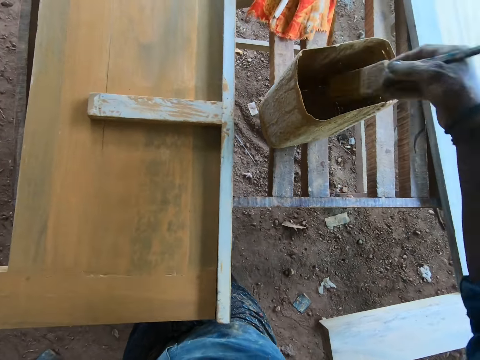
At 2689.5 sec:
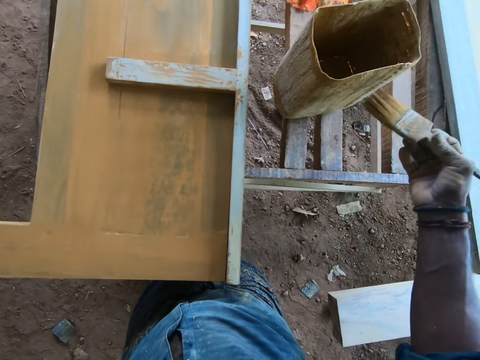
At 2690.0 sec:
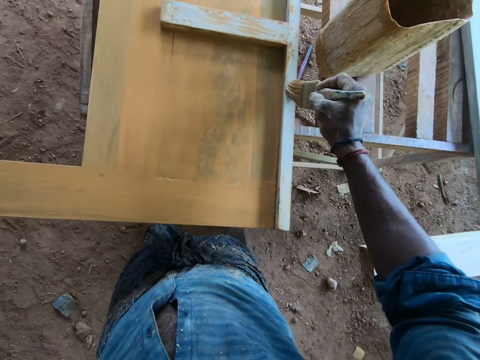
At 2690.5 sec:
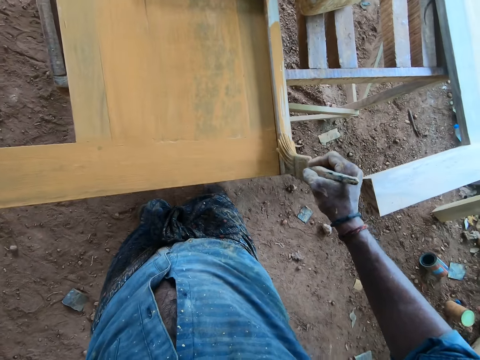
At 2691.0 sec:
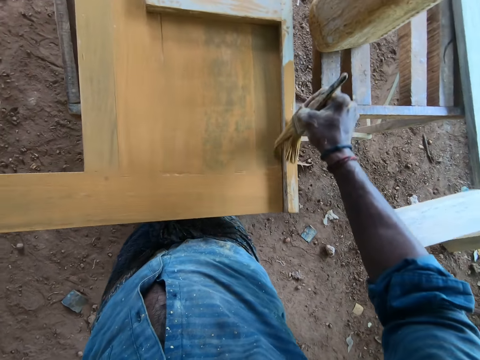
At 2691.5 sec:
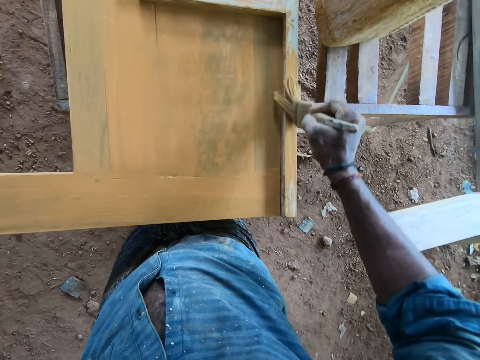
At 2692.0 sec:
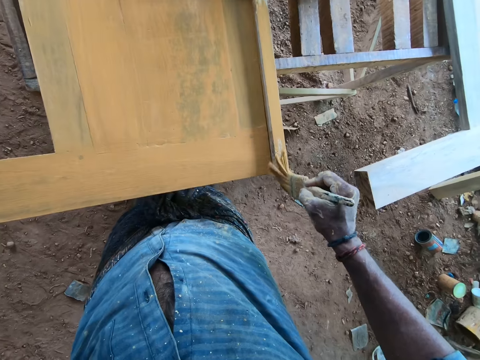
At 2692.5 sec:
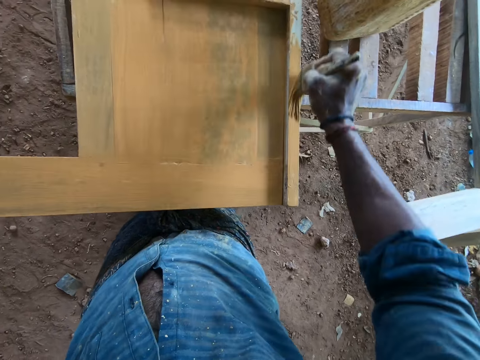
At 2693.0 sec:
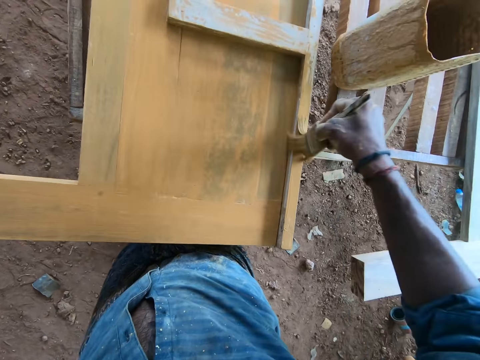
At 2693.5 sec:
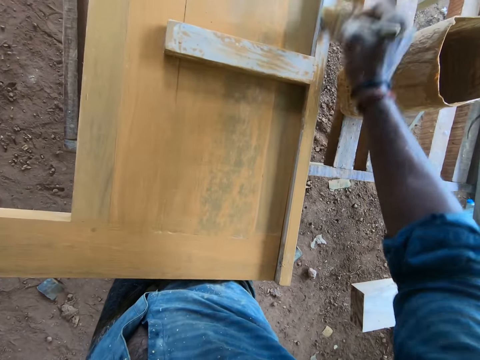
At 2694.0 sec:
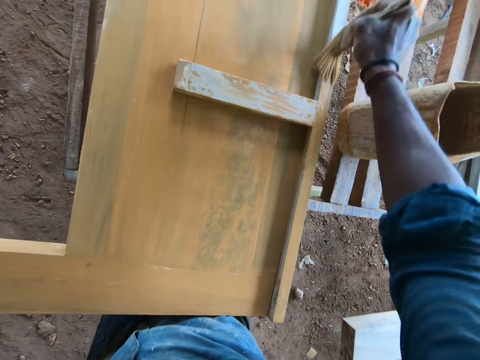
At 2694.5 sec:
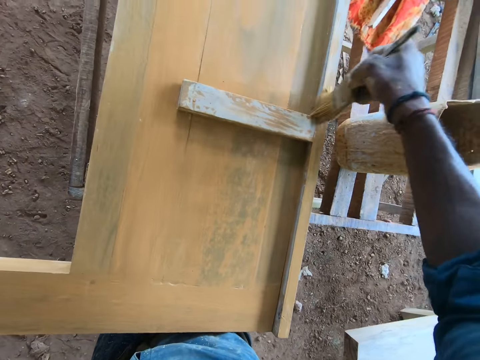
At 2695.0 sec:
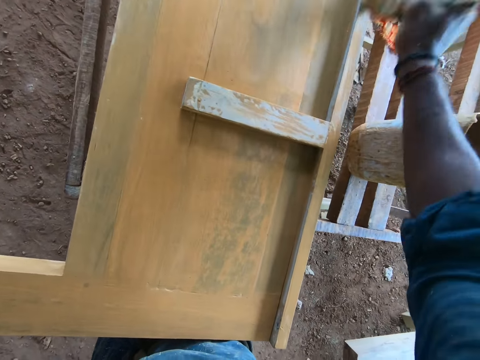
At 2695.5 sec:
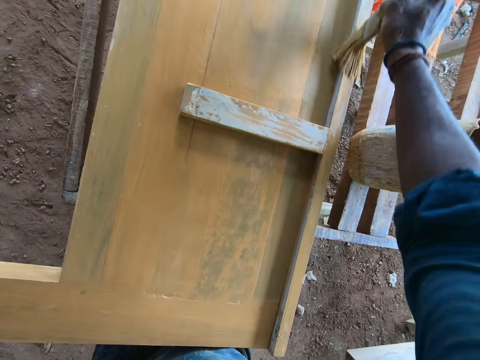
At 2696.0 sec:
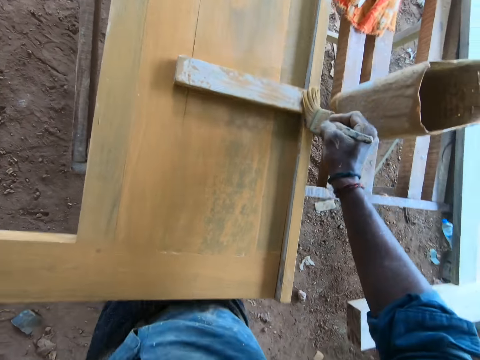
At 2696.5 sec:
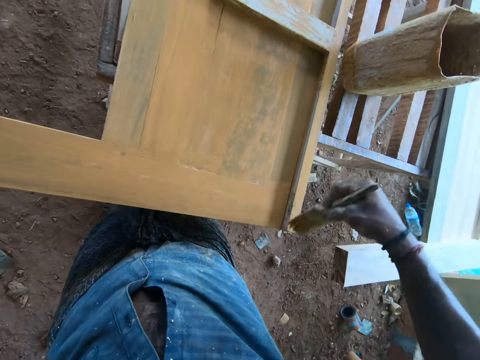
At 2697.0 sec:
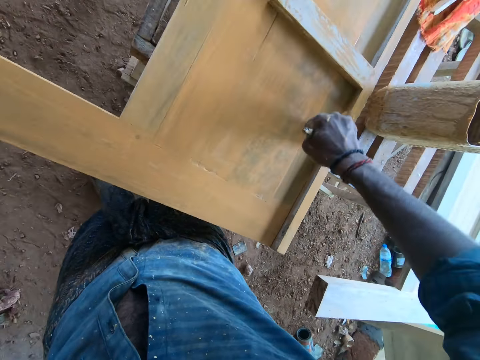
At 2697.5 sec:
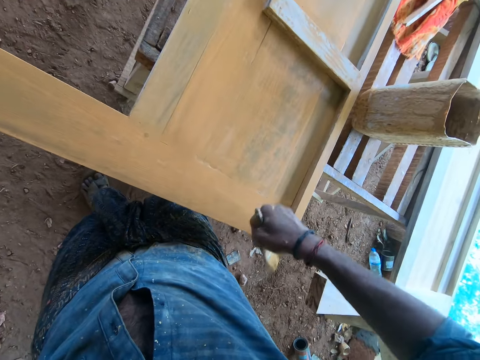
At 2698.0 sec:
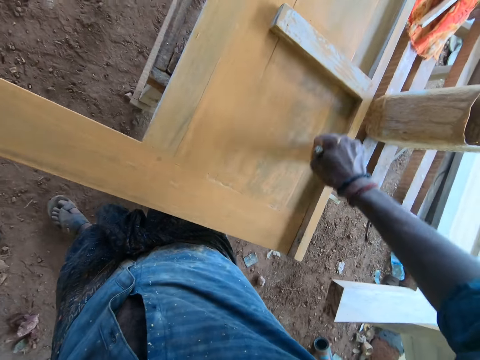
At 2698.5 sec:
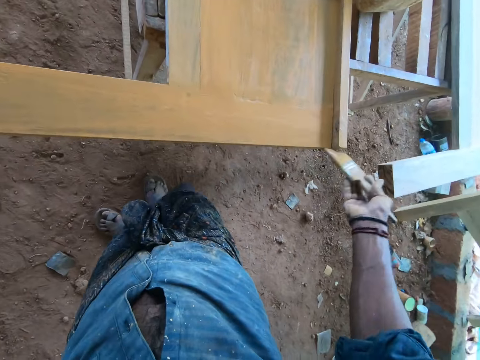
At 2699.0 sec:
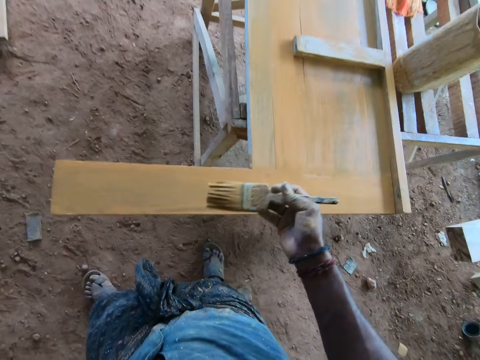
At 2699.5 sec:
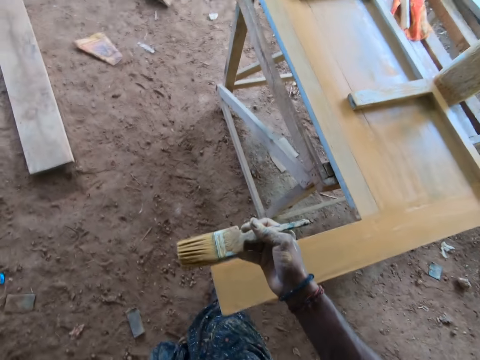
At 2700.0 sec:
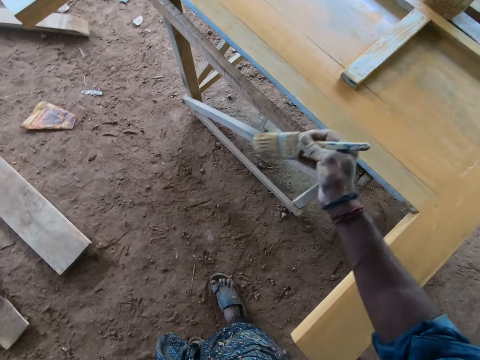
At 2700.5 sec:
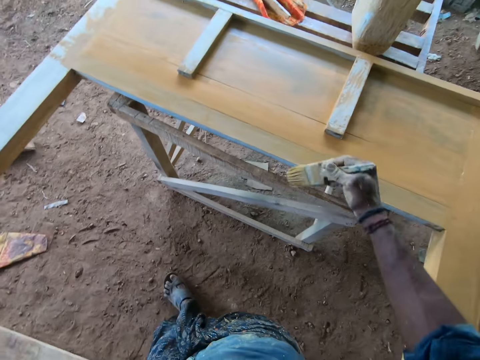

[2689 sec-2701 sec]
The camera wearer scoops paint from the bowl with the paint brush in his right hand. He paints the plank with the paint brush in his right hand. A man interacts with the camera wearer.

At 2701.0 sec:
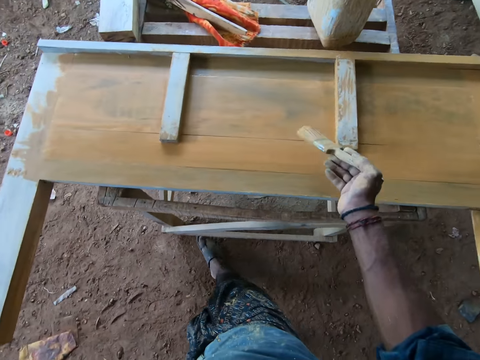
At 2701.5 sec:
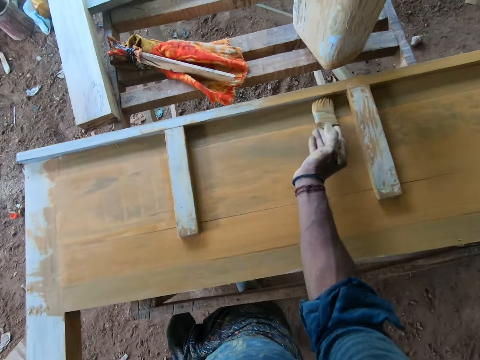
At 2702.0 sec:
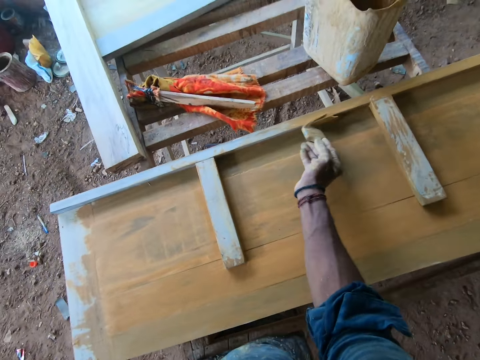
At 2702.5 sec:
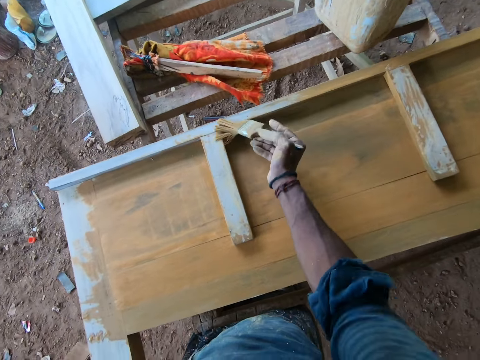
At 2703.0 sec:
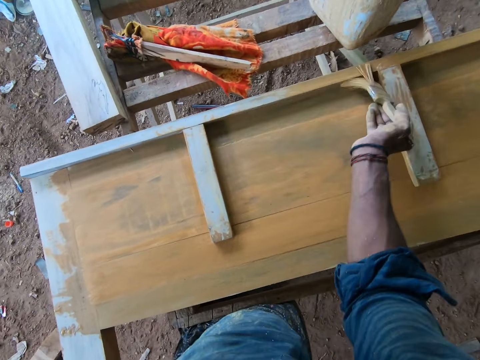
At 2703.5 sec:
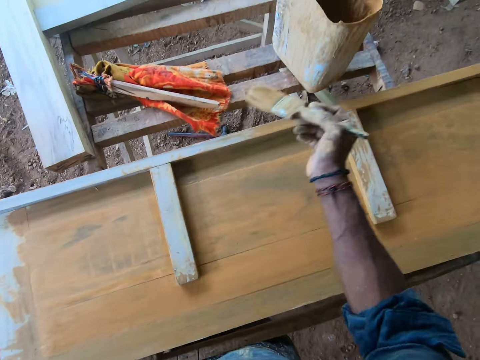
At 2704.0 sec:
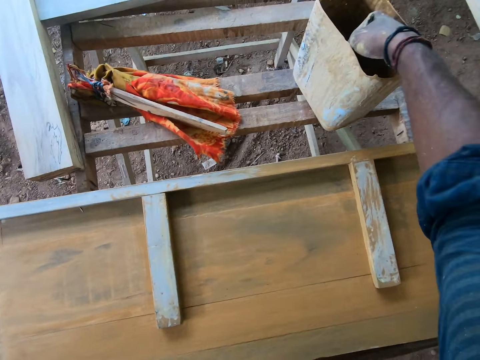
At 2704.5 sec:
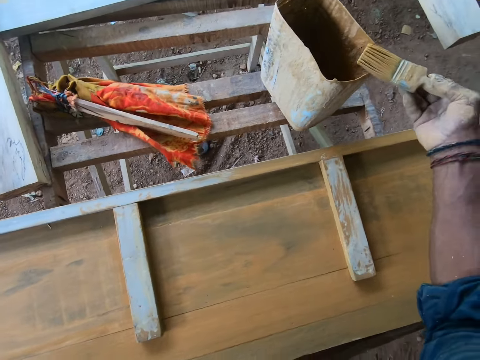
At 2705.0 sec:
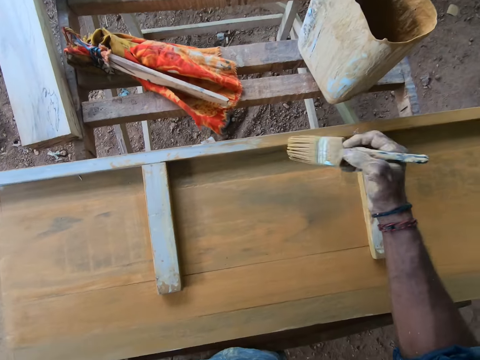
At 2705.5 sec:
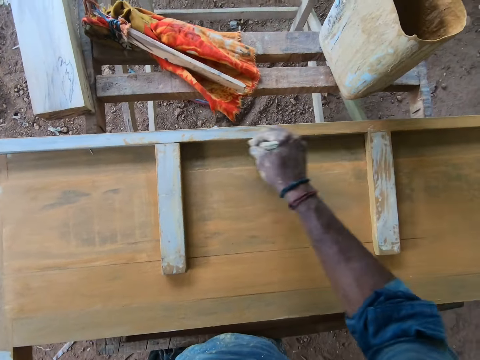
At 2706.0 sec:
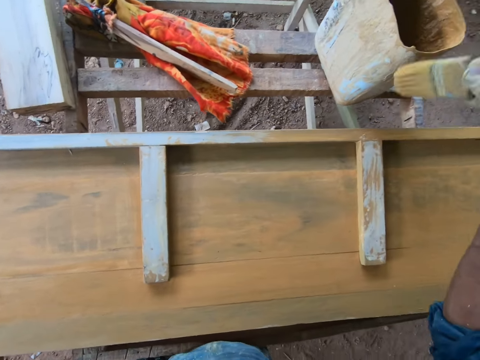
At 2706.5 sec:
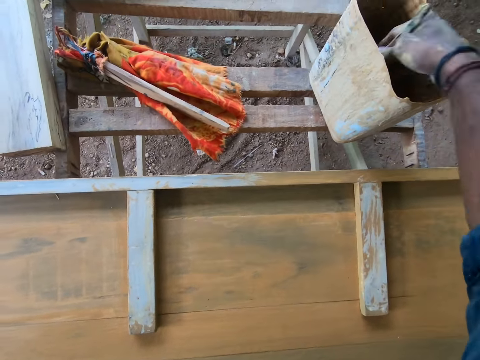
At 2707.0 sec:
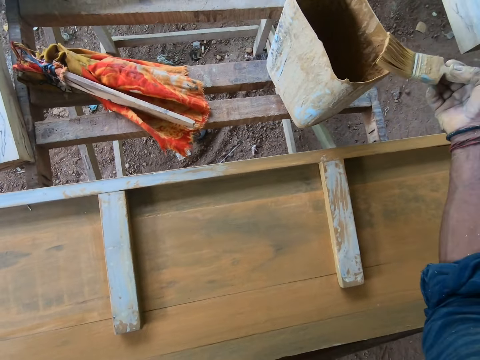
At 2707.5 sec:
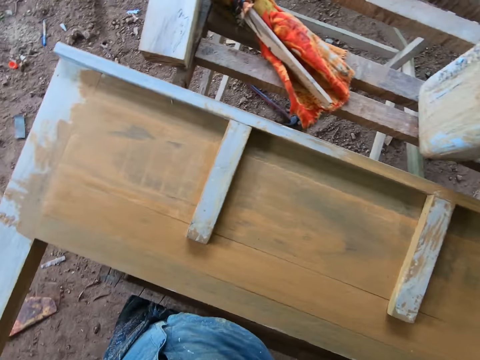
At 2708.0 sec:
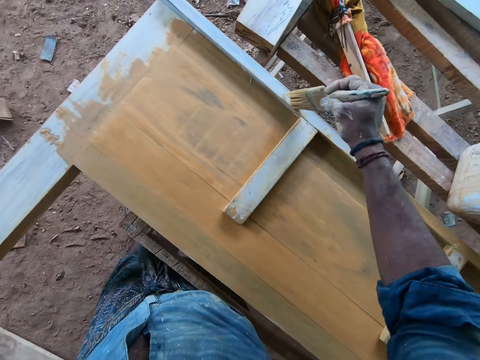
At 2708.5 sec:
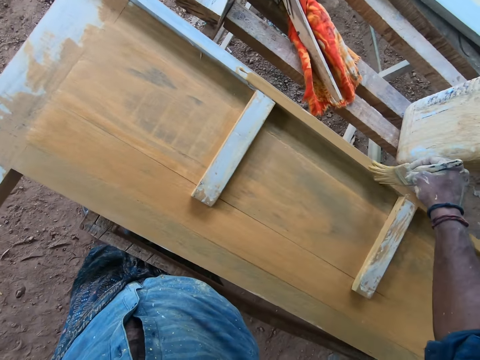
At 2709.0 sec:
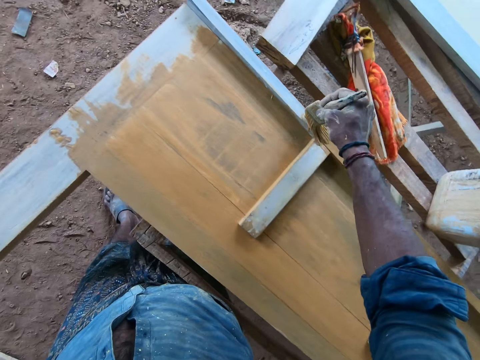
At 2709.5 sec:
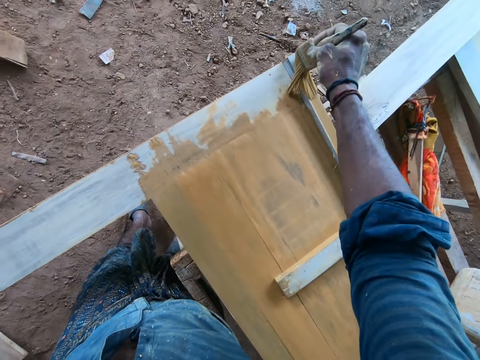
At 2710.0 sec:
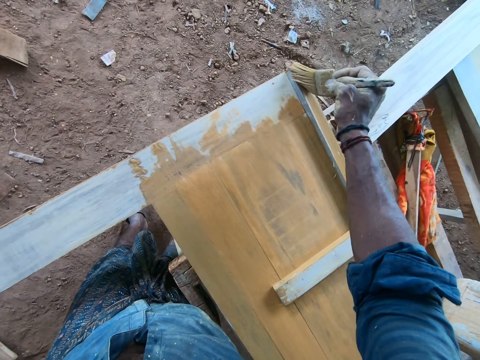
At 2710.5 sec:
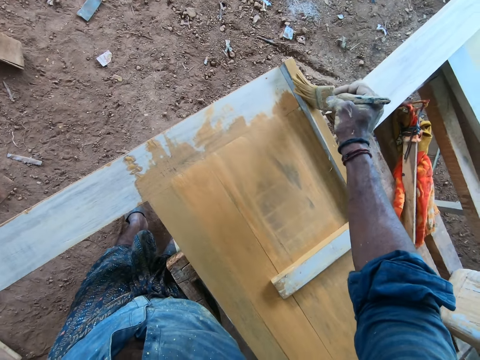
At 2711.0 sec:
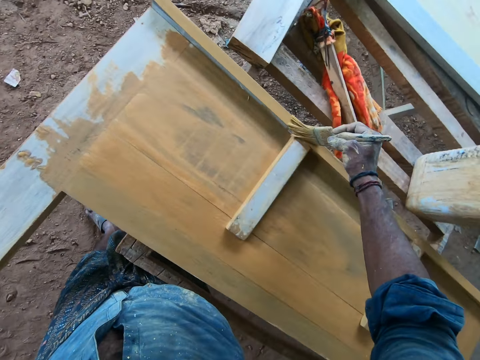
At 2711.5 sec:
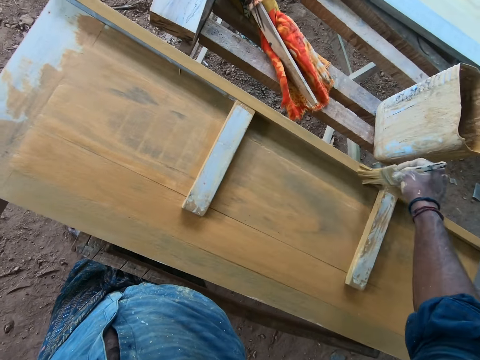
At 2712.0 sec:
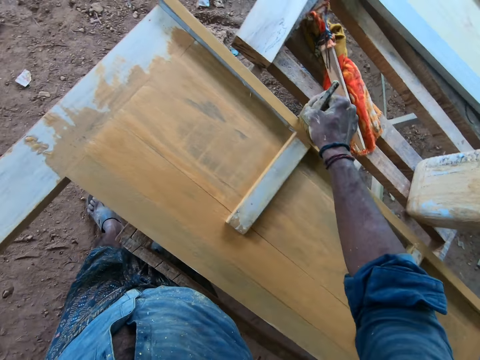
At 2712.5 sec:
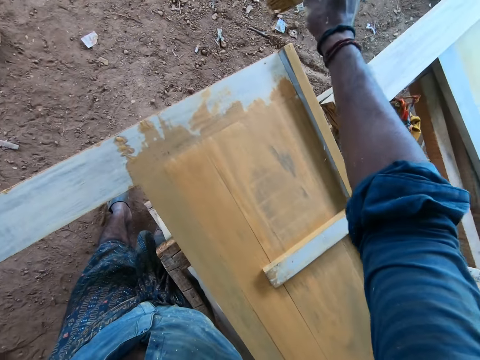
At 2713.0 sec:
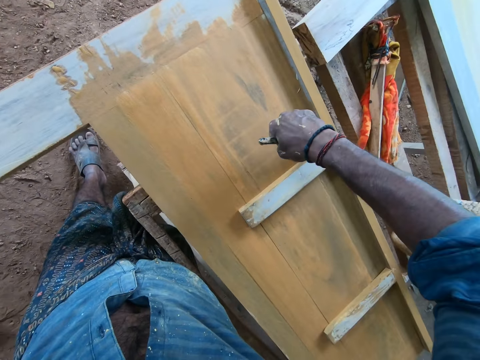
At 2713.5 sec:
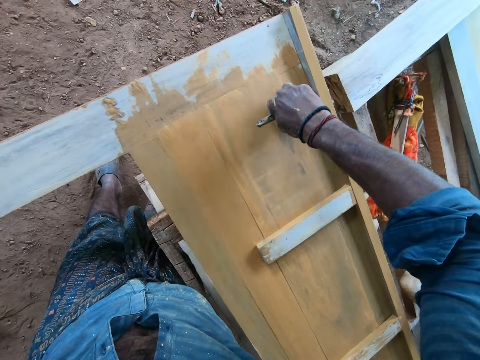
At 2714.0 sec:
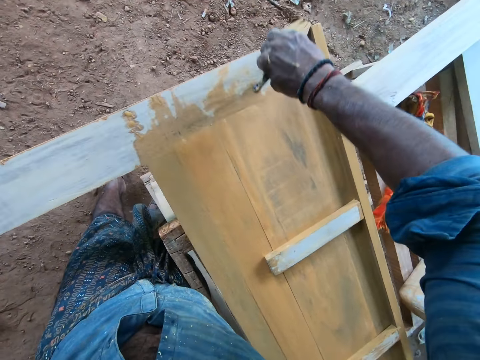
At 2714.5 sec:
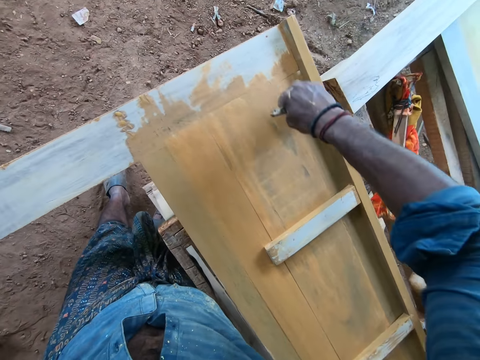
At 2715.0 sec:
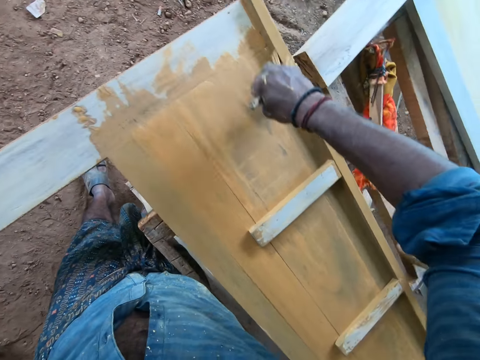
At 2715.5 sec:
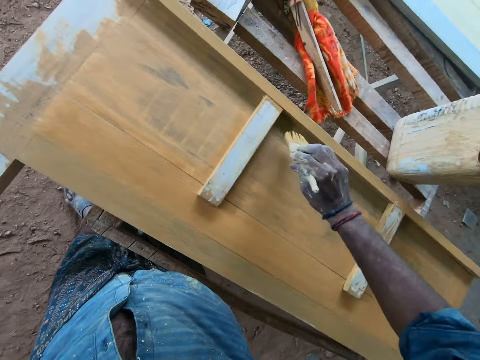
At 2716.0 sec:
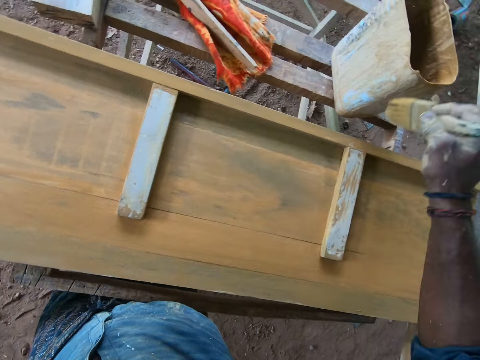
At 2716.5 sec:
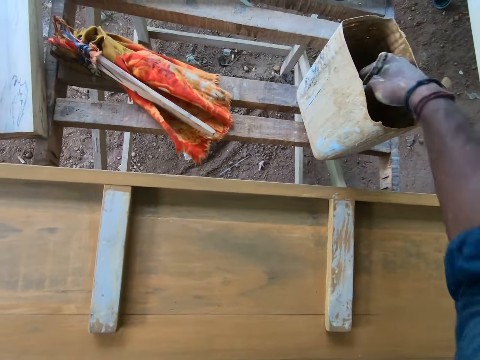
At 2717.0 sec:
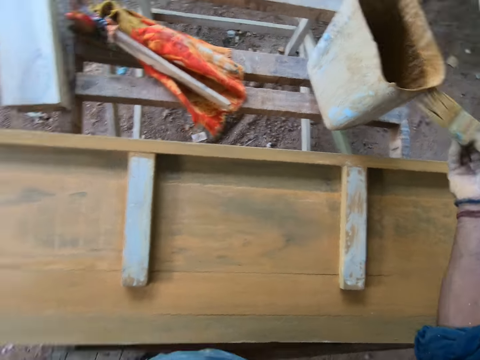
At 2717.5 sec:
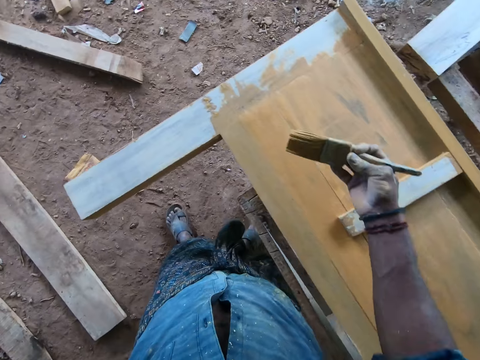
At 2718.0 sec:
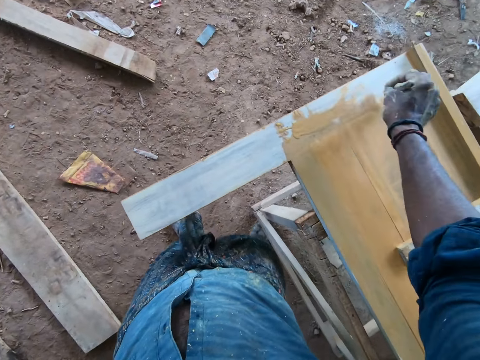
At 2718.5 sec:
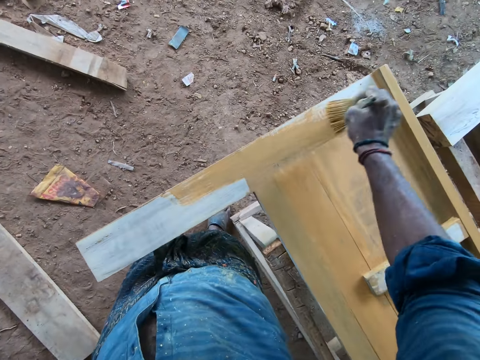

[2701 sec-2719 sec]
The camera wearer paints the plank with the paint brush in his right hand. He dips the paint brush into the bowl with his right hand. He scoops paint from the bowl with the paint brush in his right hand. He paints the plank with the paint brush in his right hand. He dips the paint brush into the bowl with his right hand. He scoops paint from the bowl with the paint brush in his right hand. He paints the plank with the paint brush in his right hand. He dips the brush into the paint container with his right hand. He paints the wooden bed stand with the paint brush in his right hand.
